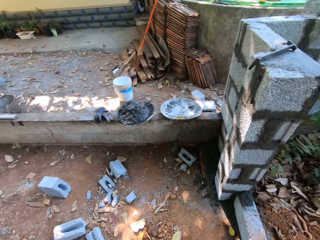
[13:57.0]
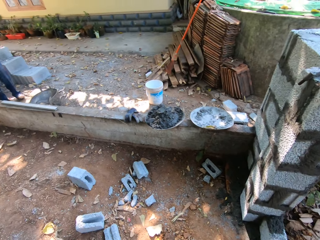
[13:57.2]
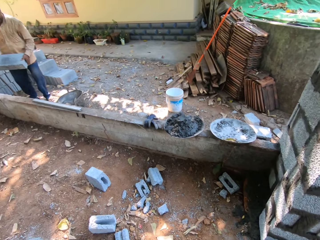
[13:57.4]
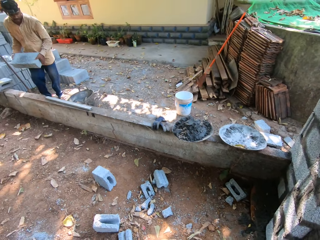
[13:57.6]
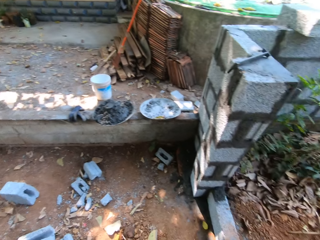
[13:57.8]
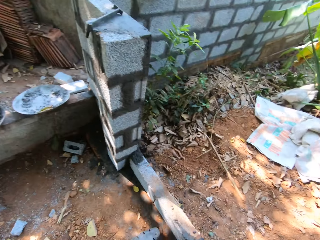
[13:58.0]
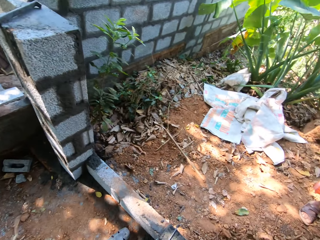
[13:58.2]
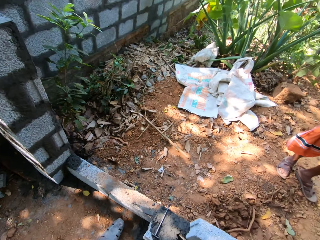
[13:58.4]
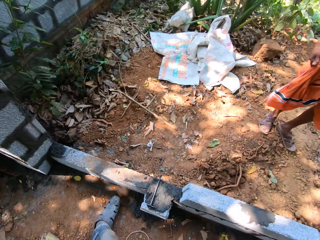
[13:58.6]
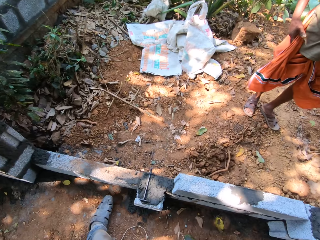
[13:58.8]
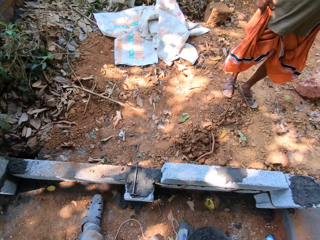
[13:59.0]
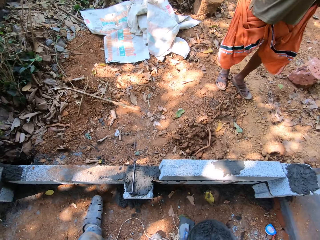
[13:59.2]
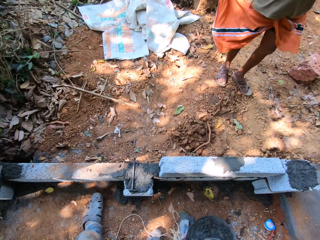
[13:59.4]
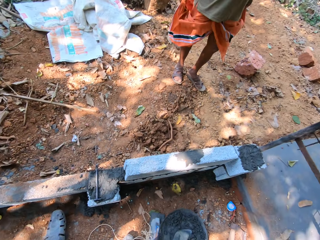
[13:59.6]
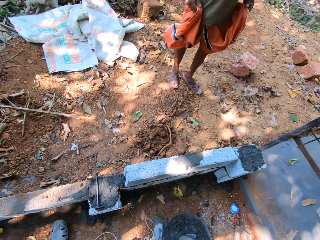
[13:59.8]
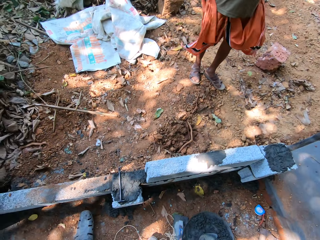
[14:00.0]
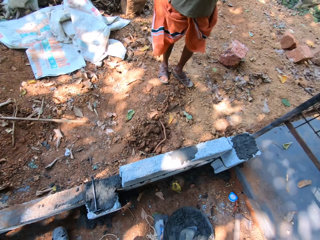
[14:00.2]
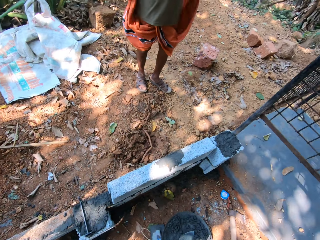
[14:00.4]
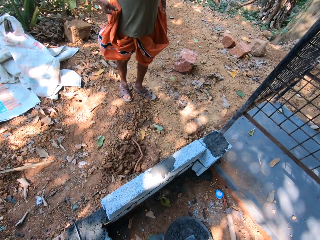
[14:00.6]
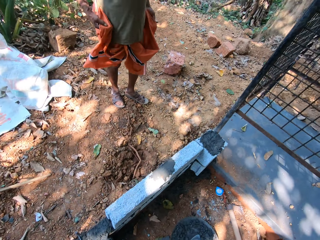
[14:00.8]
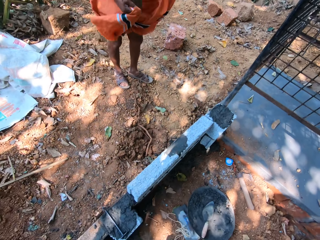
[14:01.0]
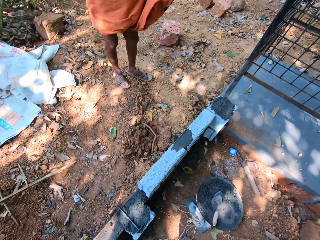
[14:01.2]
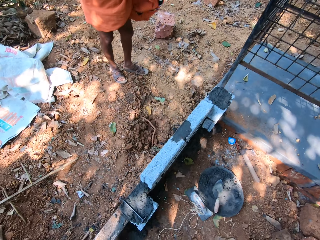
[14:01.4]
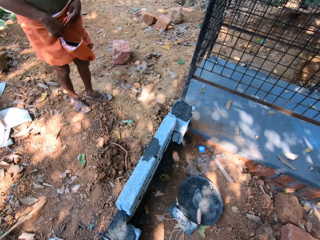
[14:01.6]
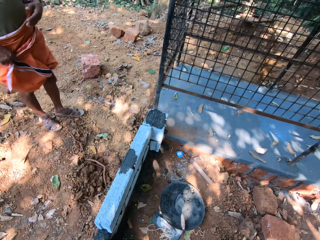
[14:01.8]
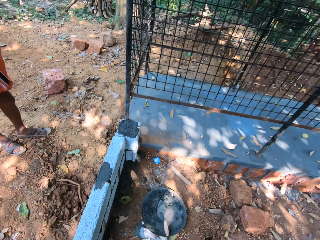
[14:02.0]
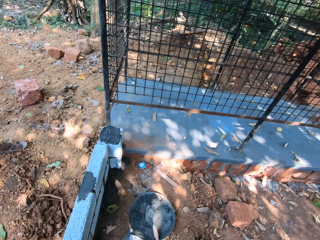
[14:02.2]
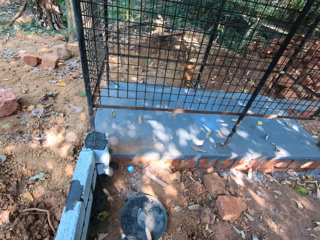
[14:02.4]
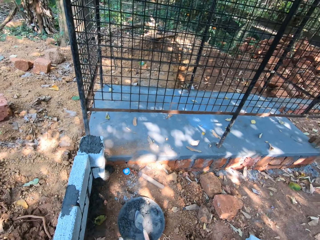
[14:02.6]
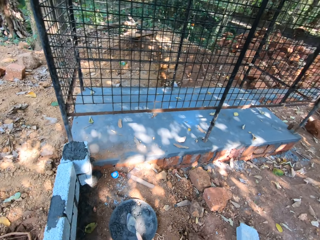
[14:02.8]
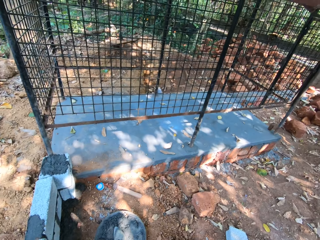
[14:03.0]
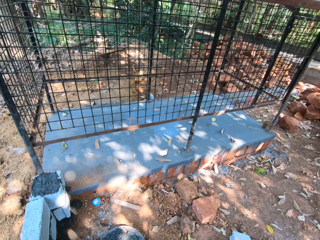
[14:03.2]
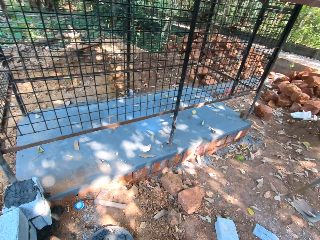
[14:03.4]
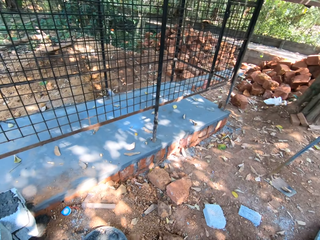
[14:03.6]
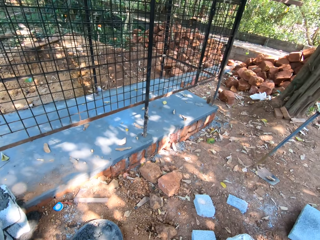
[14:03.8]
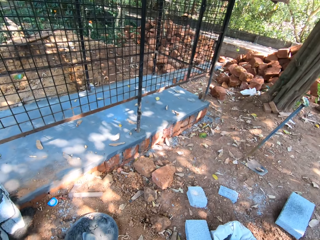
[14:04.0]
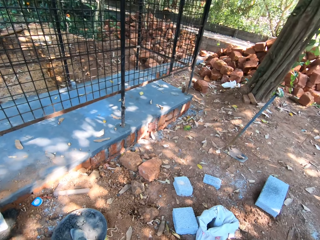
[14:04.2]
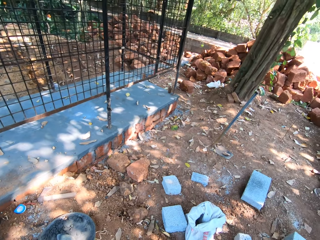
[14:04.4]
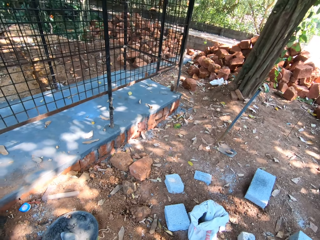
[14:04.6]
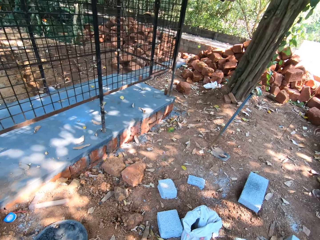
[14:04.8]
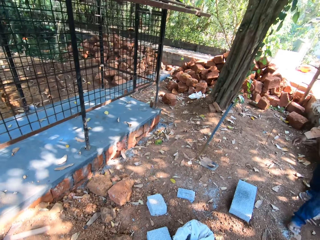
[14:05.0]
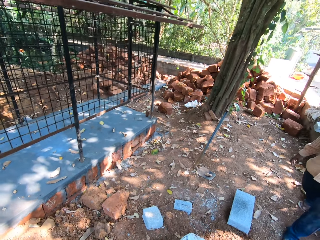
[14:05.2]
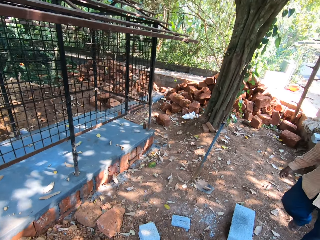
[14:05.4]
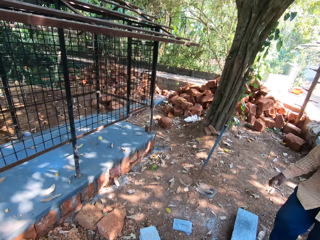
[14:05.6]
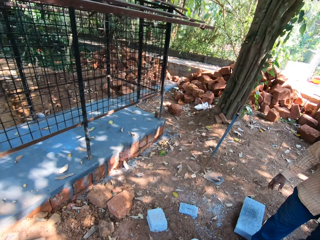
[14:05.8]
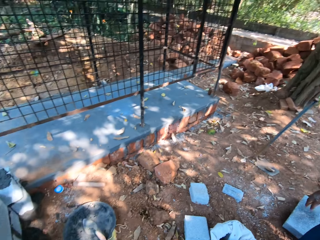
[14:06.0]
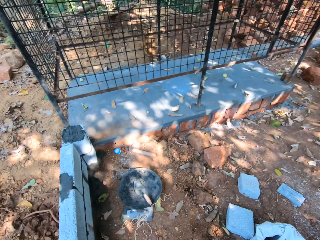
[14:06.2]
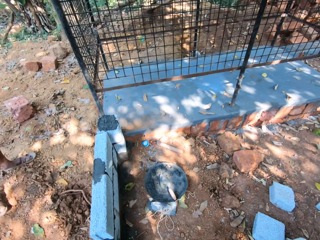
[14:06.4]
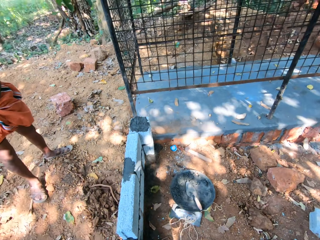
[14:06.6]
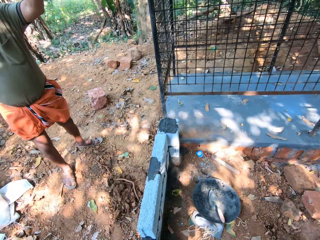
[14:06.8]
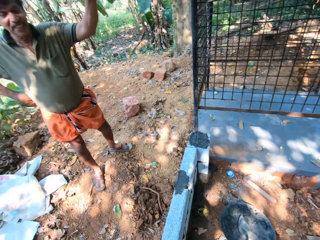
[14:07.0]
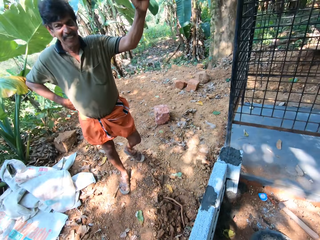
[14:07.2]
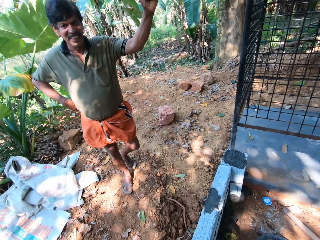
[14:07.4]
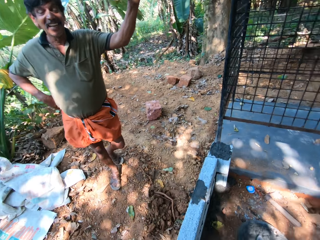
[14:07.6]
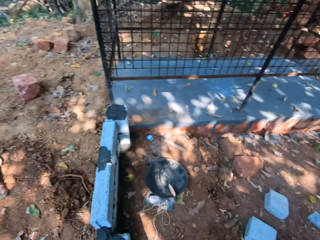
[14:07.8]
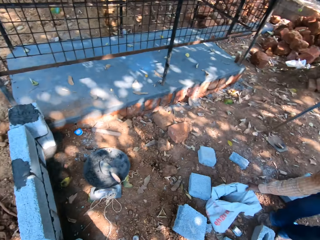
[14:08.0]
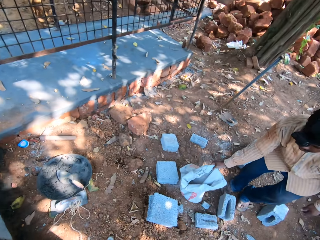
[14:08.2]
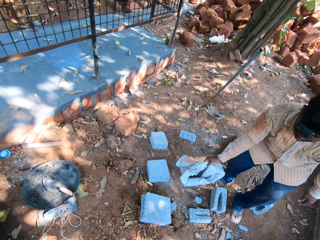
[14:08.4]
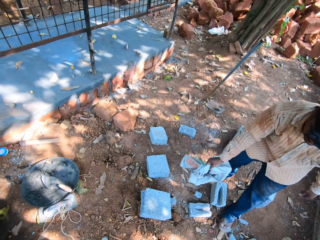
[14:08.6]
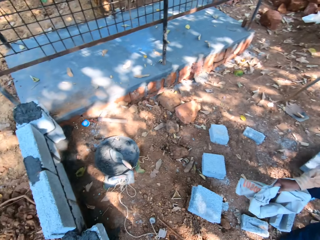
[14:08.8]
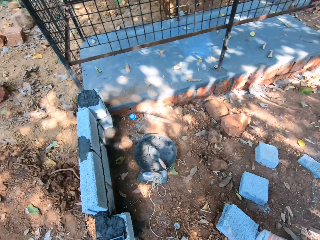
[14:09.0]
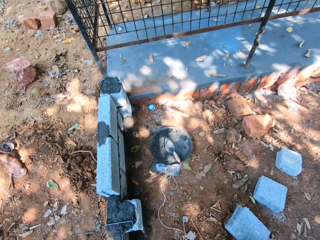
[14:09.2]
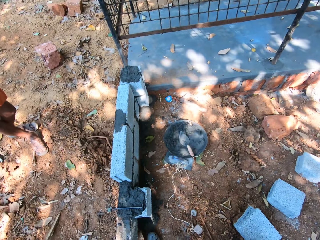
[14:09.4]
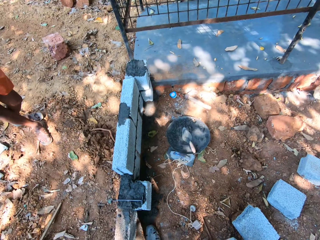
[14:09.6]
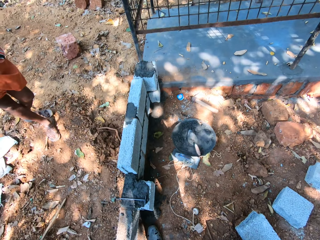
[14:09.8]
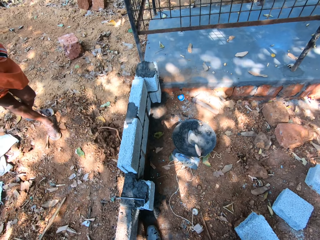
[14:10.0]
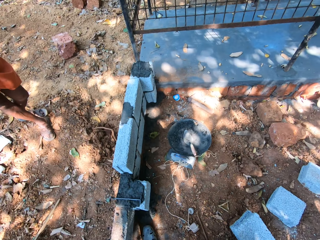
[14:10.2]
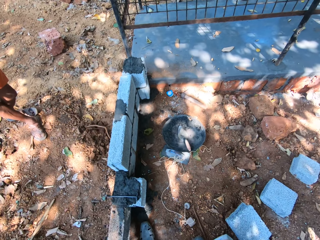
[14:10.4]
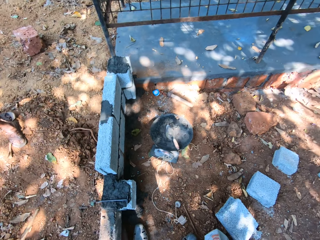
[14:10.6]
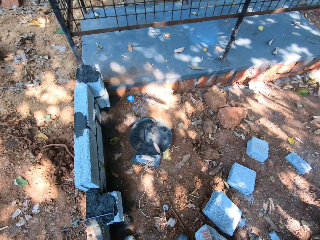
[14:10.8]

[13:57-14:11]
A man carries a block in his hands. Another man adjusts a wrapper on his body with both hands. The first man walks towards the camera wearer. The camera wearer looks at the first man. The first man picks up a bag of cement on the ground with his right hand. He drops the bag of cement in his right hand on the ground.

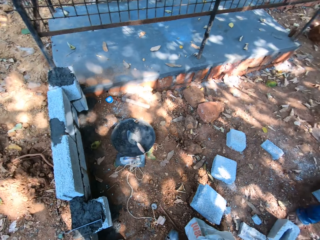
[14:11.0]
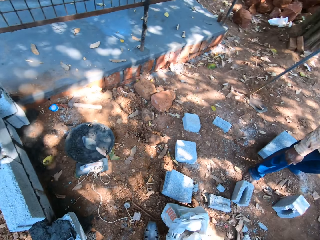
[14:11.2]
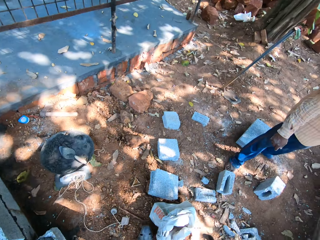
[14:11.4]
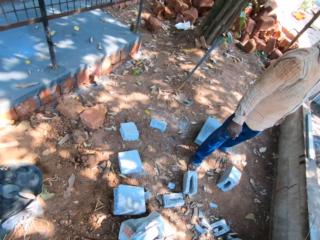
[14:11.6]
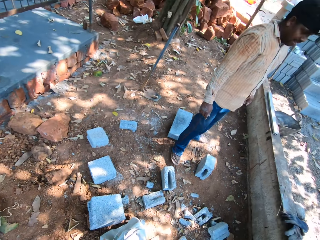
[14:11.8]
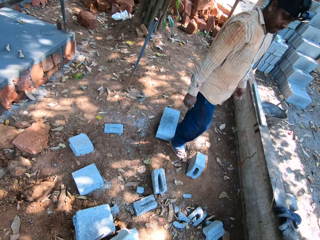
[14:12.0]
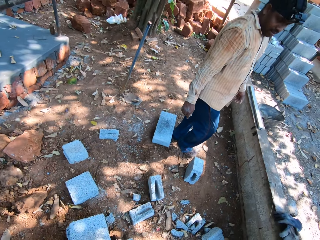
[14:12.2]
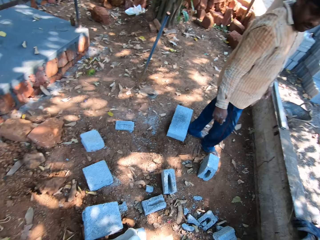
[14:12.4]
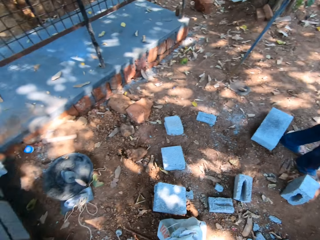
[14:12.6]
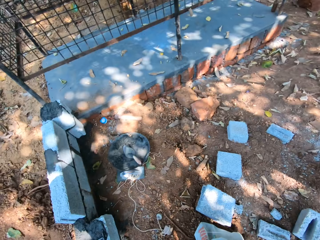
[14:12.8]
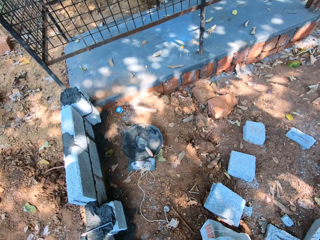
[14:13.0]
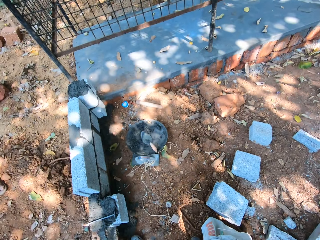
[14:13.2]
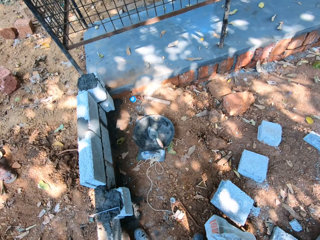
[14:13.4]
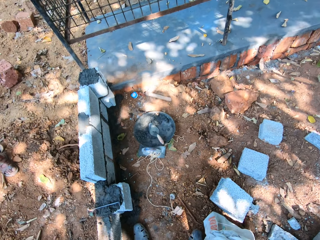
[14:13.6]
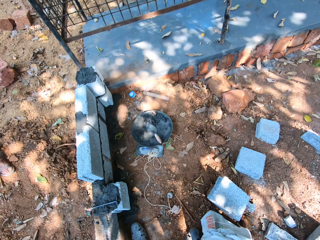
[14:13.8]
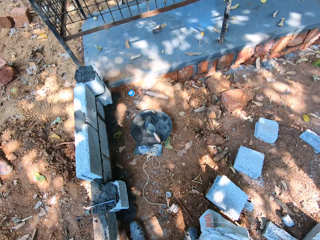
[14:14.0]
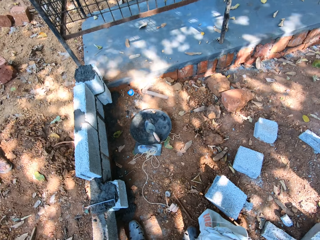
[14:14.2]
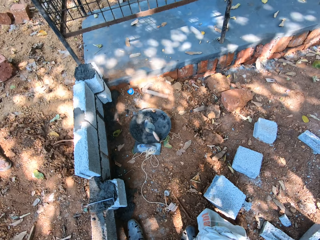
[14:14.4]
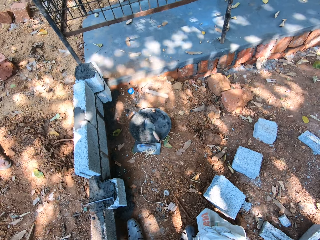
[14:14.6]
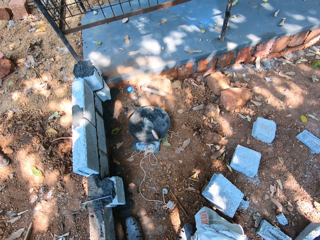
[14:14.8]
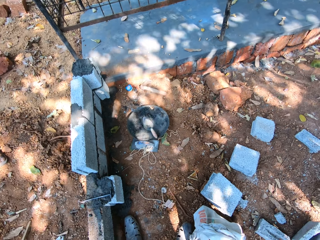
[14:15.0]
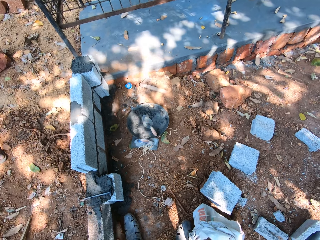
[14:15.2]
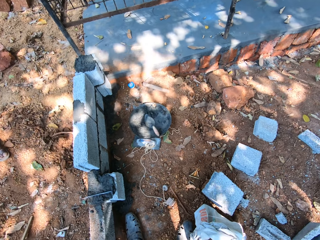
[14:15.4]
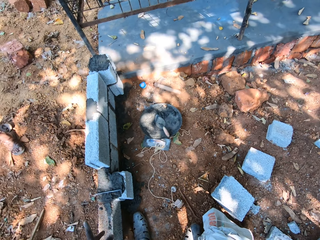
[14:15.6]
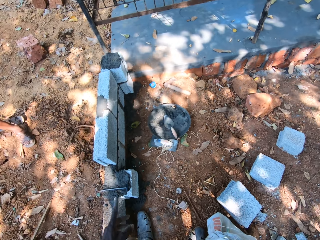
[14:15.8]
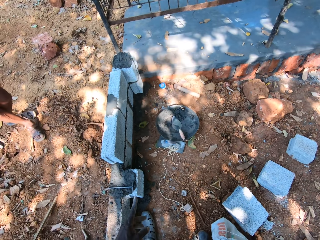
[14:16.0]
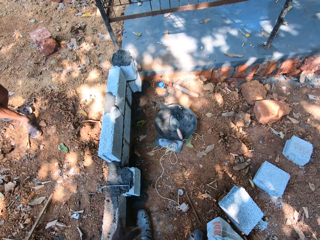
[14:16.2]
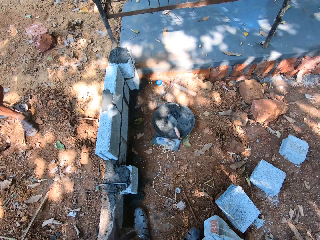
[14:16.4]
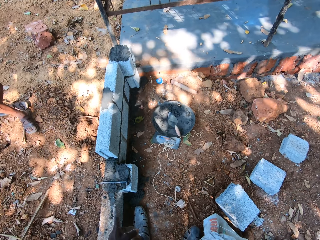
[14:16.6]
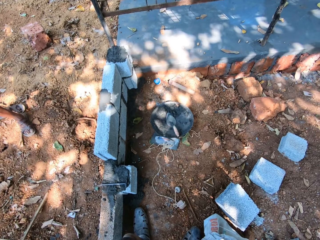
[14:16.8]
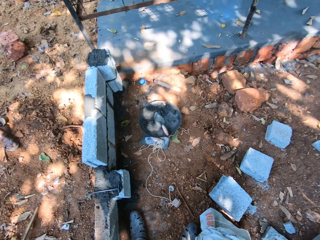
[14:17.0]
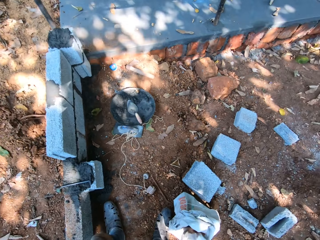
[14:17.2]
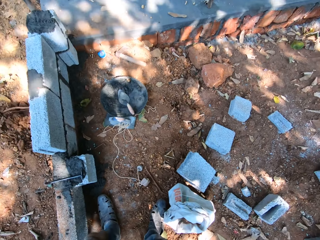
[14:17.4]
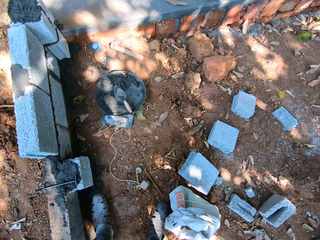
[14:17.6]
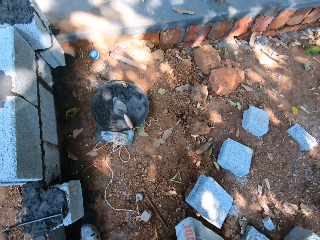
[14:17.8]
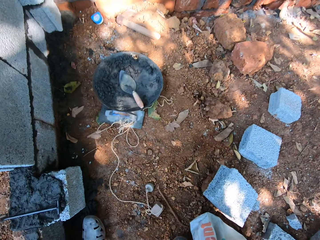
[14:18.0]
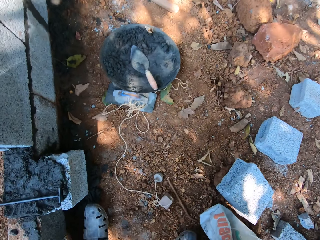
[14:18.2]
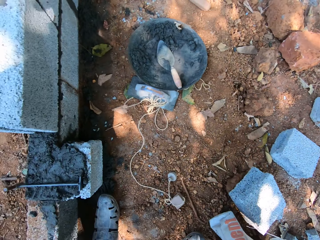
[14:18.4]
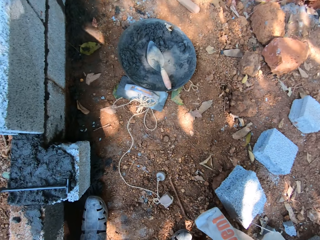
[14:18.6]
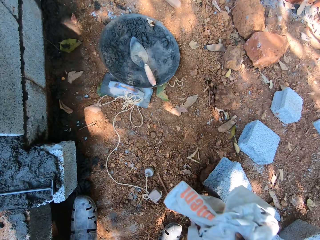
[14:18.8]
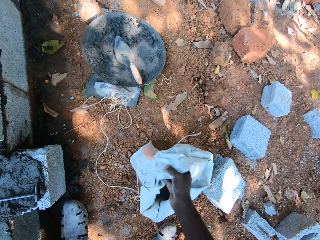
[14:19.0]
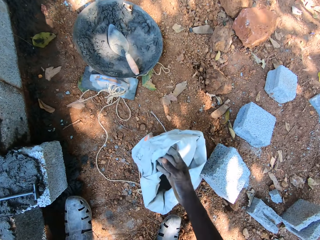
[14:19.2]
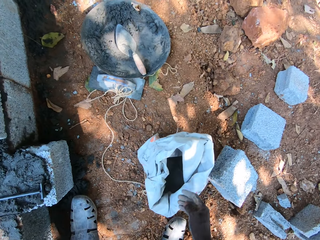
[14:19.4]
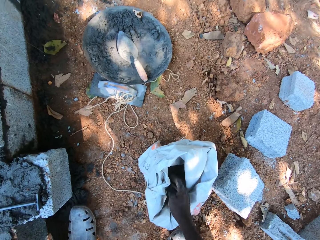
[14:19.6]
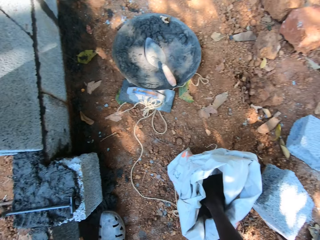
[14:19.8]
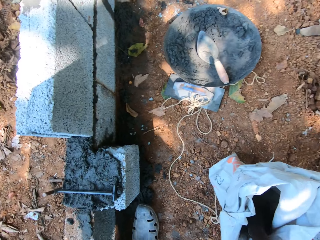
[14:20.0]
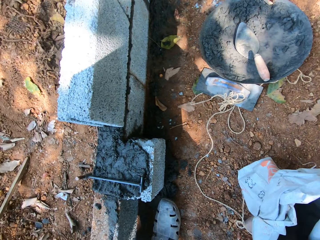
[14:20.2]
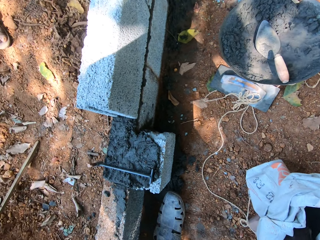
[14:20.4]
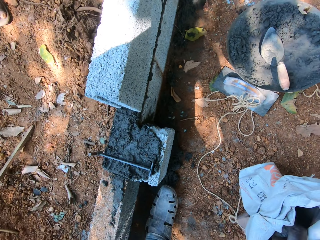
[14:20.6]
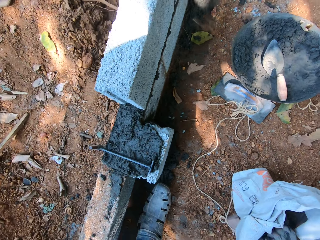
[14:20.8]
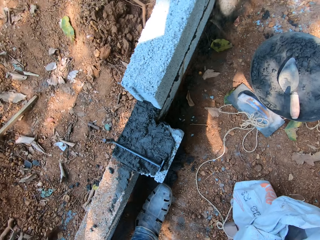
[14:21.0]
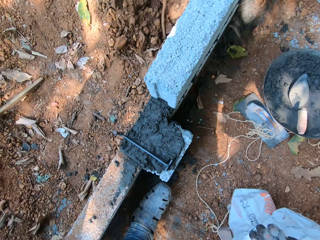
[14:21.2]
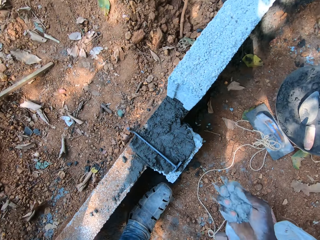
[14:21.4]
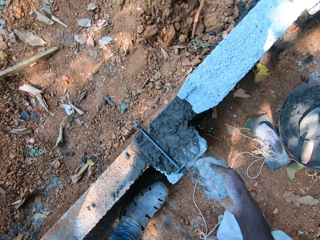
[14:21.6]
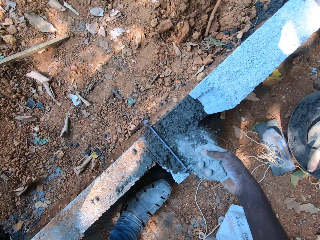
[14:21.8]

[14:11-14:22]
The camera wearer looks around the site. He looks at the bricks. He picks up the bag of cement on the ground with his right hand. He holds the bag. He drops the bag of cement in his right hand on the ground. He takes cement from the bag with his right hand. He puts his hand inside the bag.
